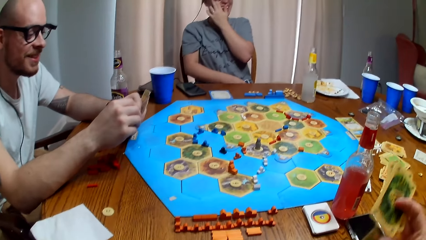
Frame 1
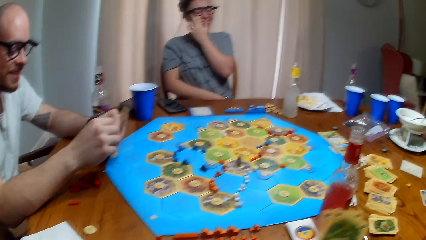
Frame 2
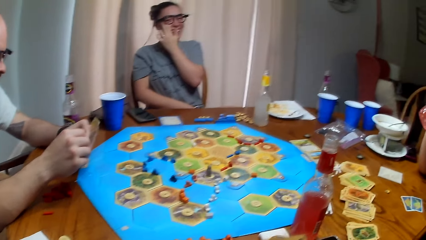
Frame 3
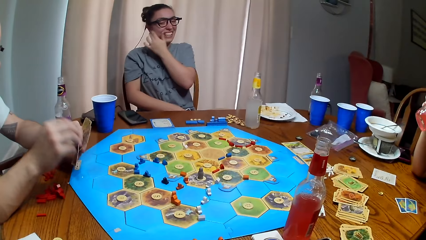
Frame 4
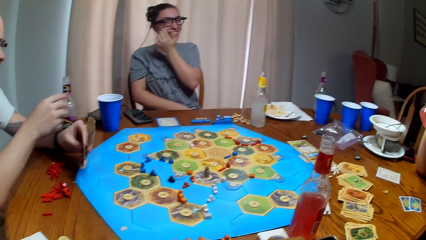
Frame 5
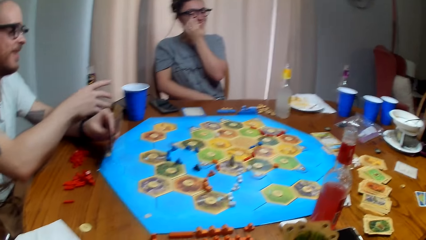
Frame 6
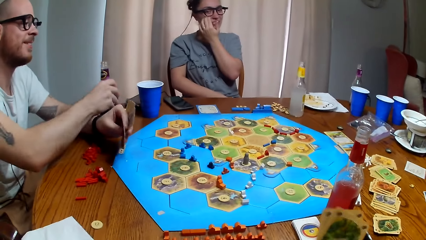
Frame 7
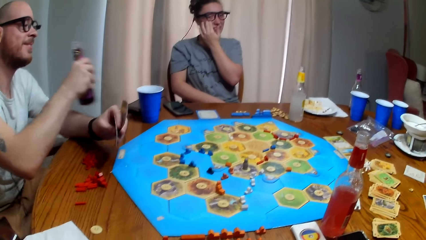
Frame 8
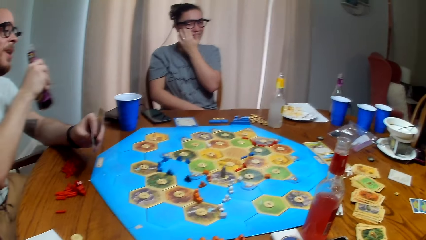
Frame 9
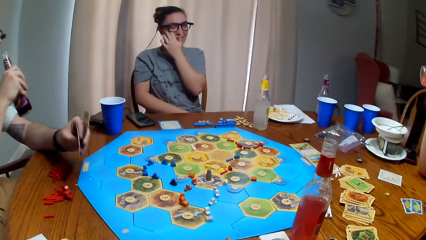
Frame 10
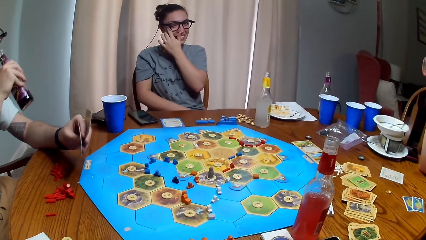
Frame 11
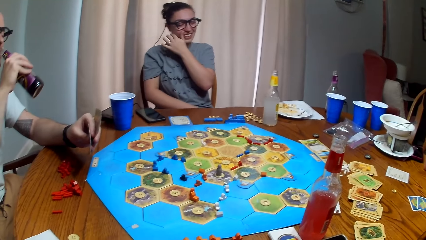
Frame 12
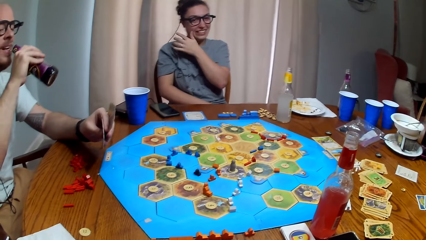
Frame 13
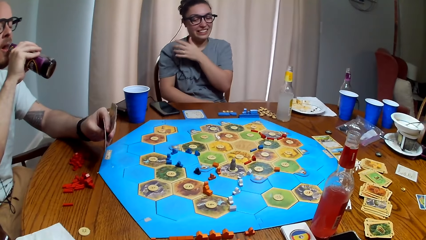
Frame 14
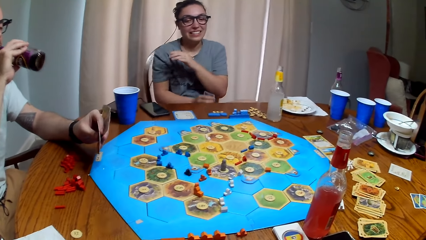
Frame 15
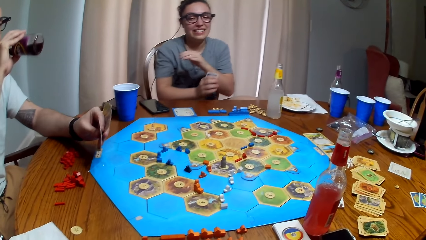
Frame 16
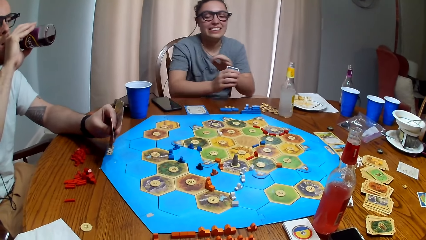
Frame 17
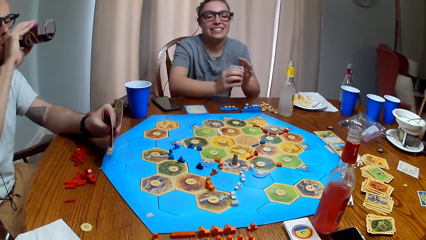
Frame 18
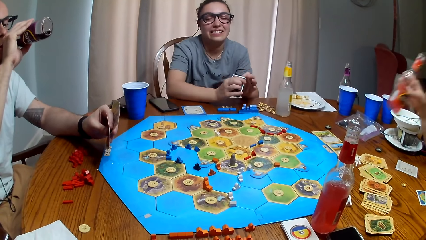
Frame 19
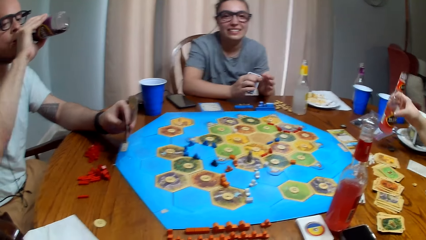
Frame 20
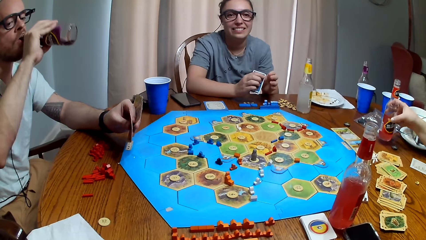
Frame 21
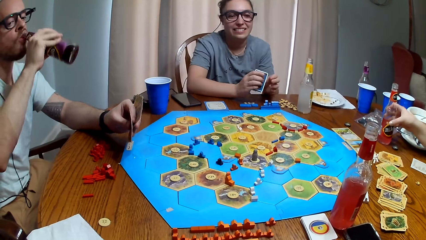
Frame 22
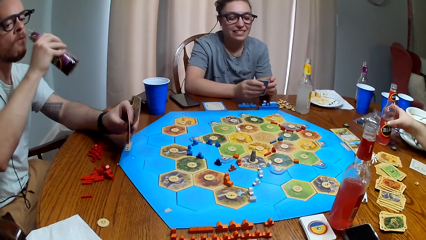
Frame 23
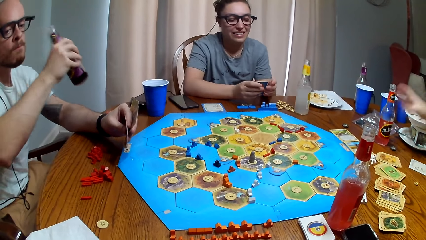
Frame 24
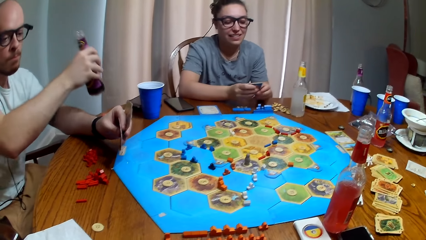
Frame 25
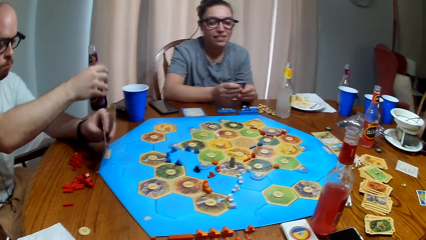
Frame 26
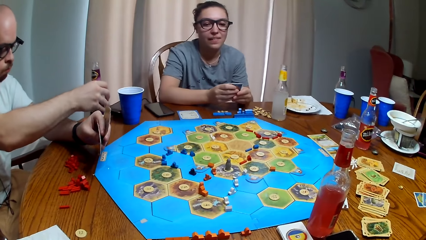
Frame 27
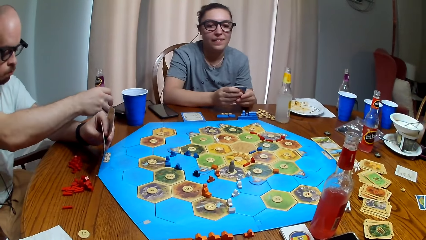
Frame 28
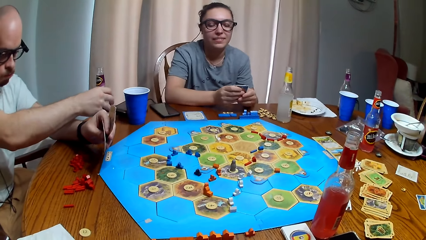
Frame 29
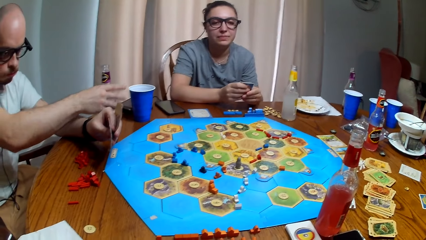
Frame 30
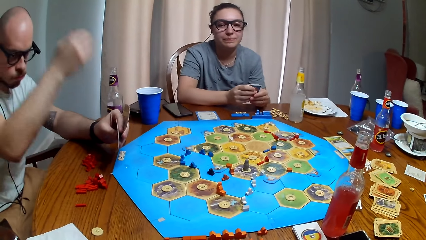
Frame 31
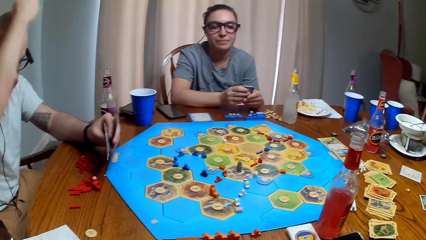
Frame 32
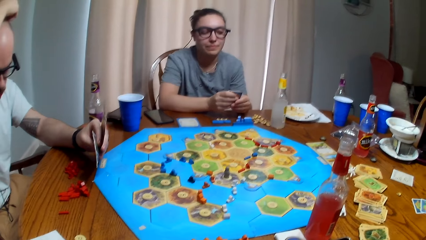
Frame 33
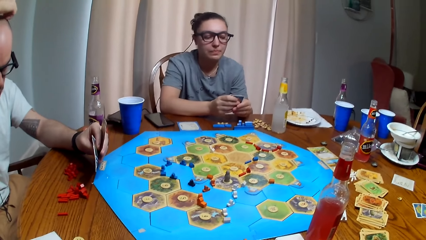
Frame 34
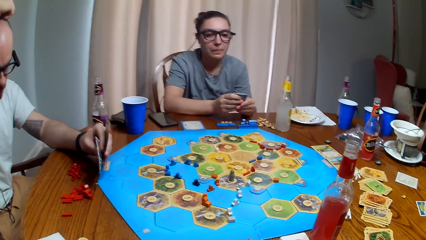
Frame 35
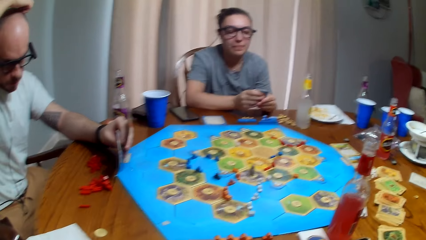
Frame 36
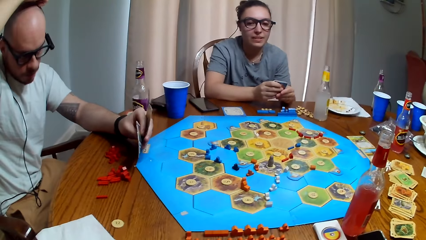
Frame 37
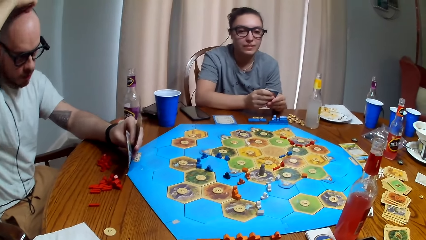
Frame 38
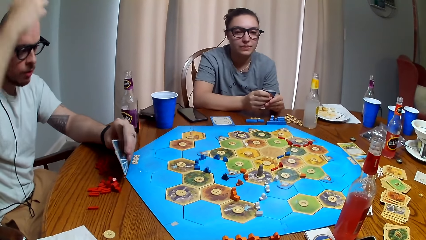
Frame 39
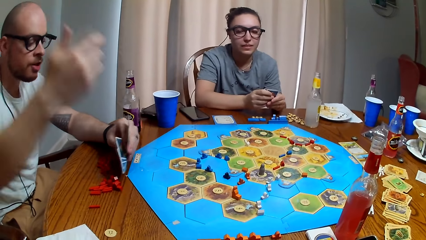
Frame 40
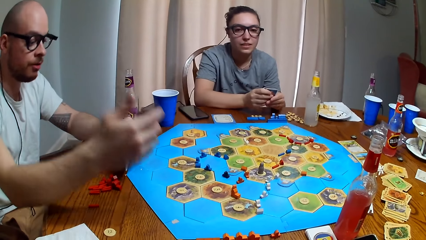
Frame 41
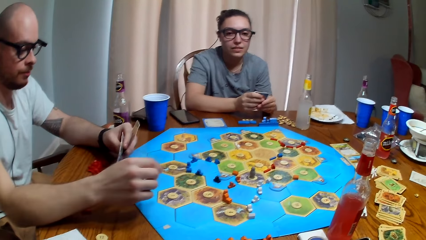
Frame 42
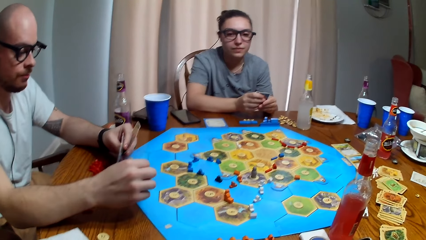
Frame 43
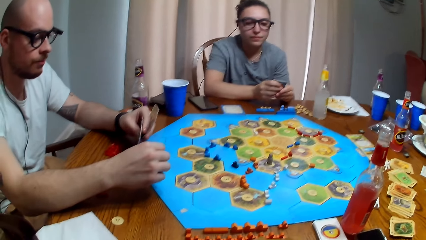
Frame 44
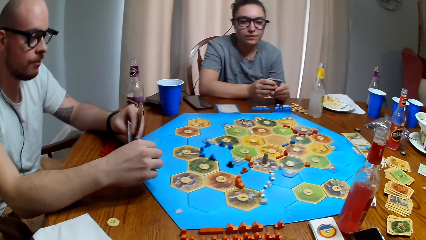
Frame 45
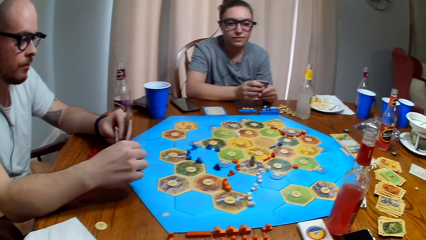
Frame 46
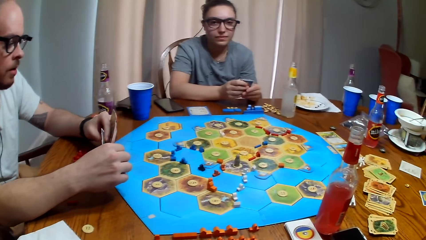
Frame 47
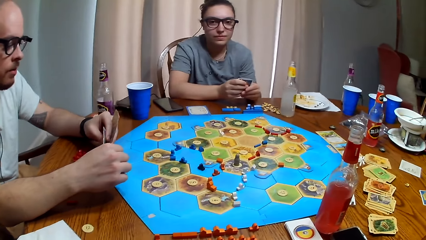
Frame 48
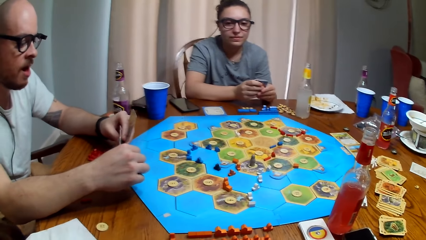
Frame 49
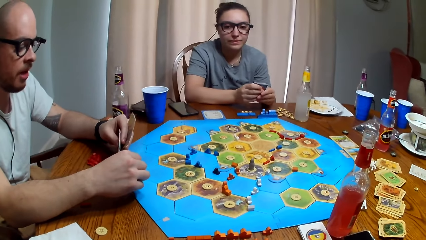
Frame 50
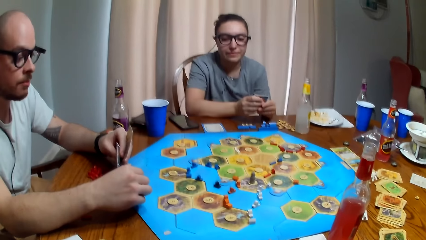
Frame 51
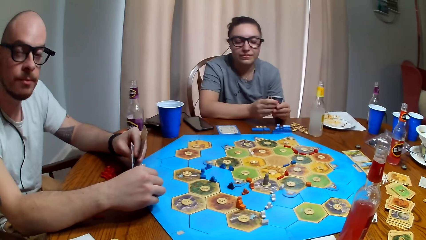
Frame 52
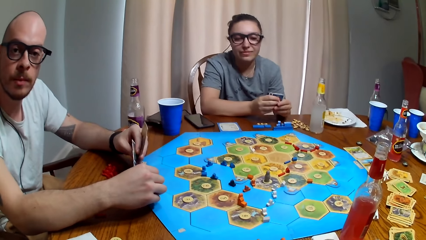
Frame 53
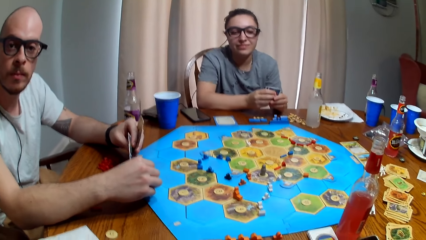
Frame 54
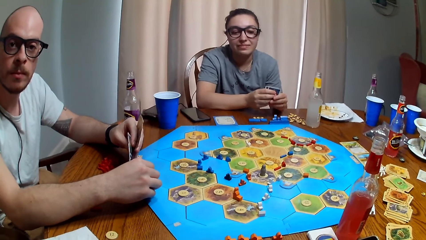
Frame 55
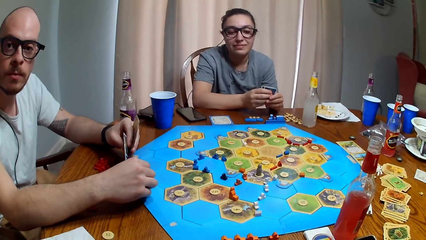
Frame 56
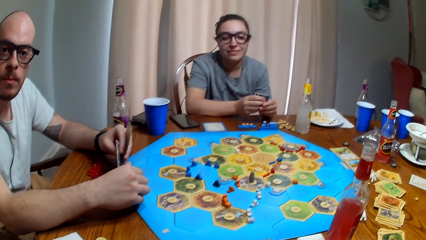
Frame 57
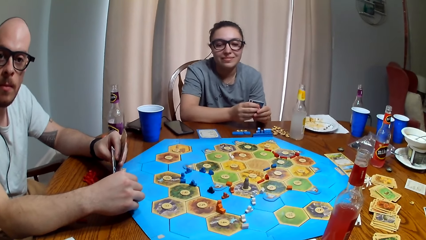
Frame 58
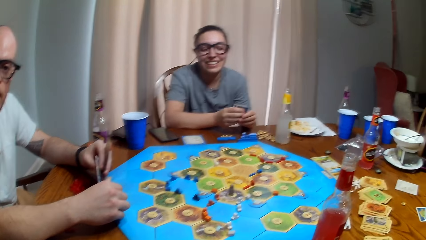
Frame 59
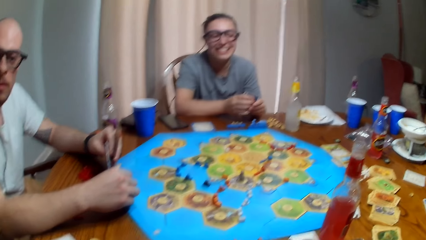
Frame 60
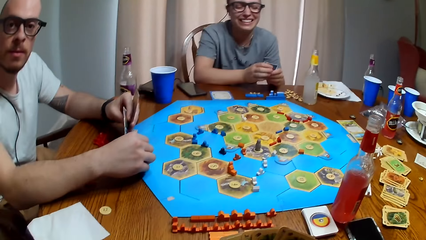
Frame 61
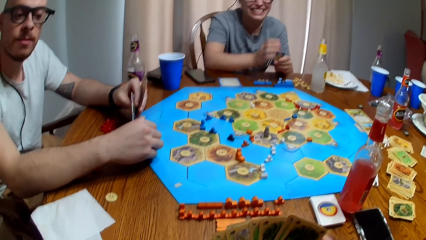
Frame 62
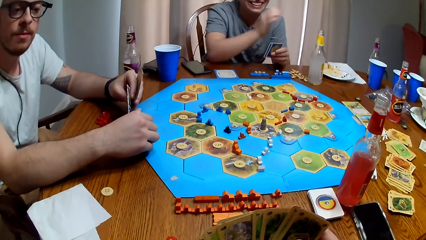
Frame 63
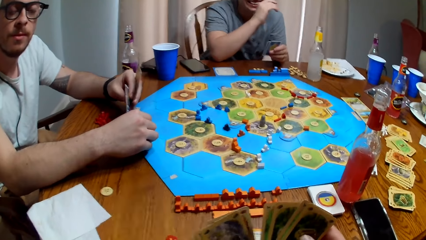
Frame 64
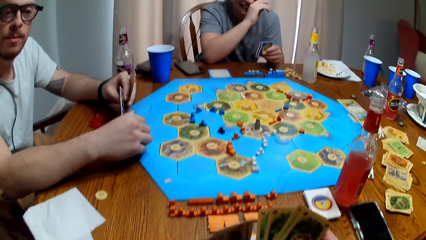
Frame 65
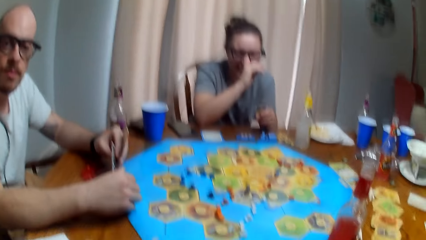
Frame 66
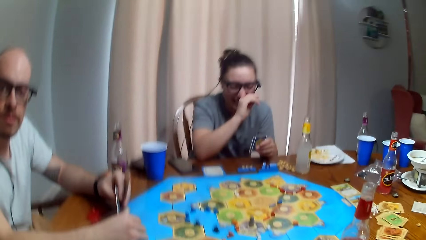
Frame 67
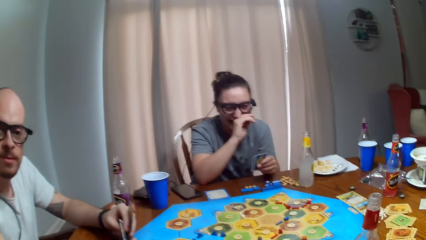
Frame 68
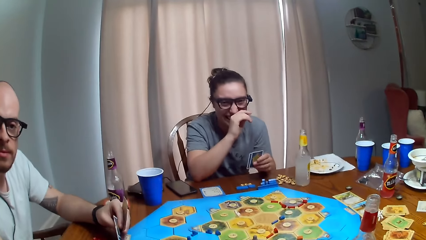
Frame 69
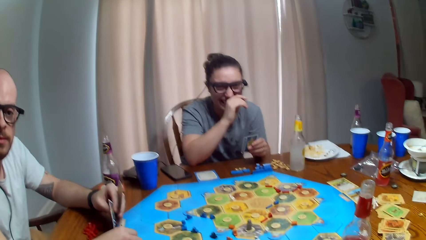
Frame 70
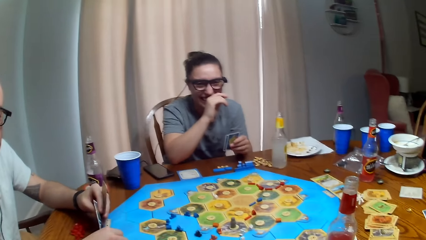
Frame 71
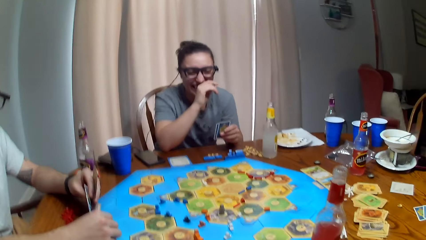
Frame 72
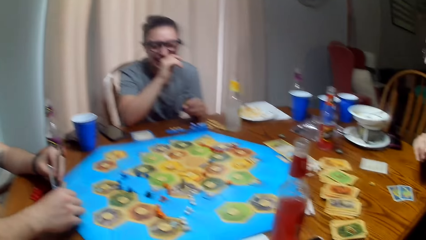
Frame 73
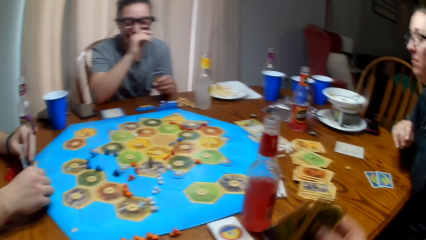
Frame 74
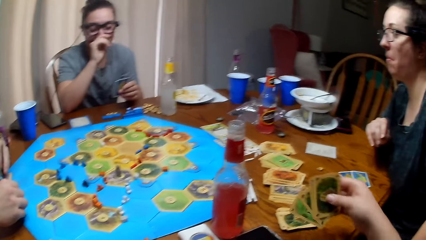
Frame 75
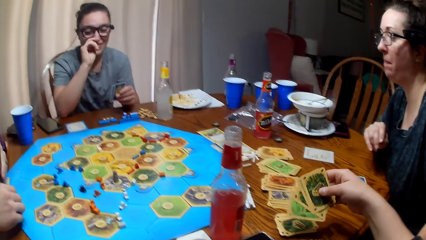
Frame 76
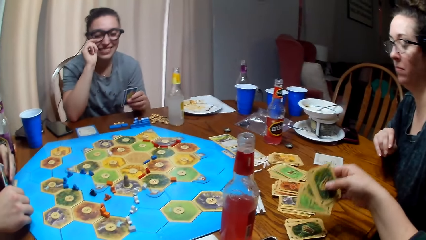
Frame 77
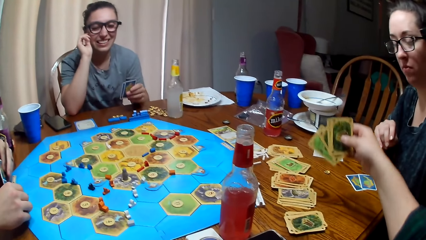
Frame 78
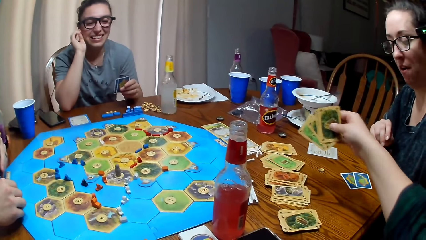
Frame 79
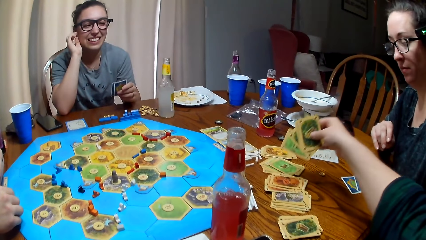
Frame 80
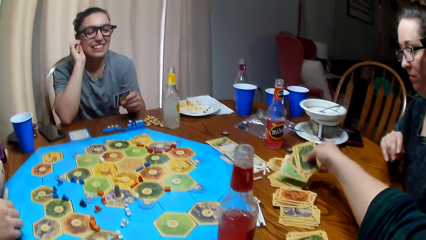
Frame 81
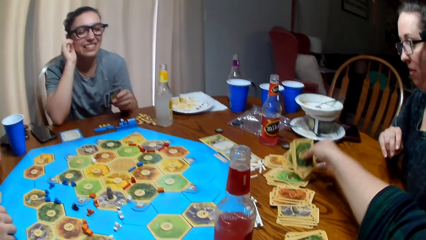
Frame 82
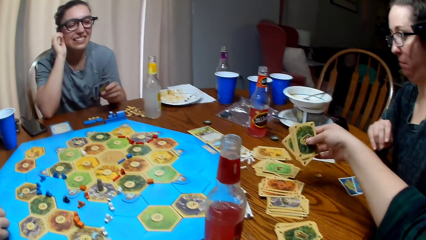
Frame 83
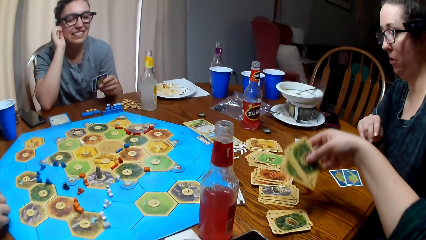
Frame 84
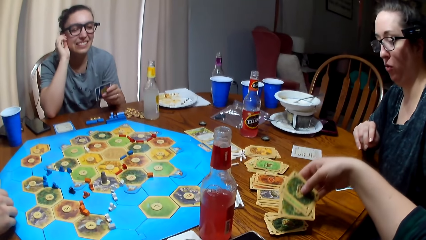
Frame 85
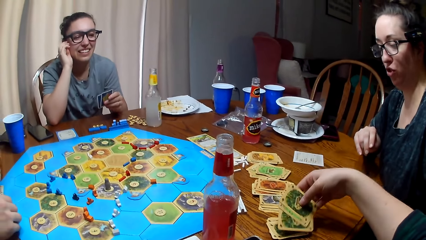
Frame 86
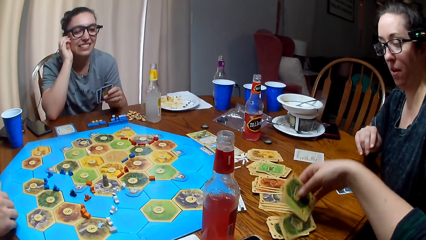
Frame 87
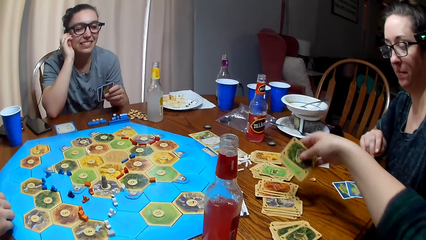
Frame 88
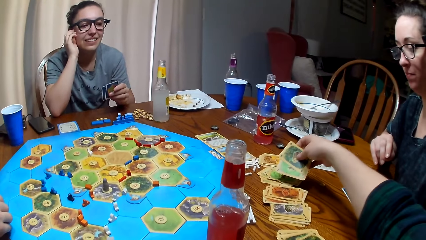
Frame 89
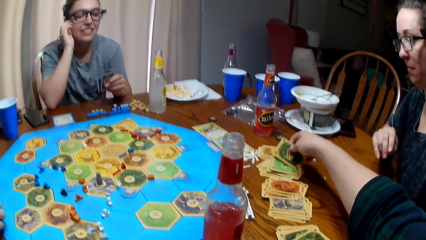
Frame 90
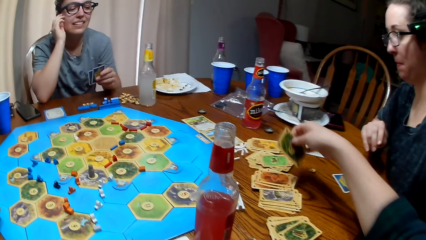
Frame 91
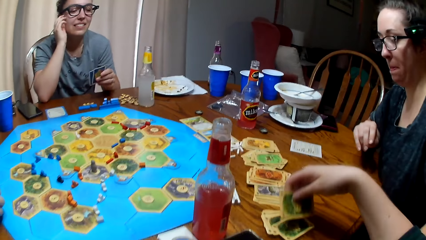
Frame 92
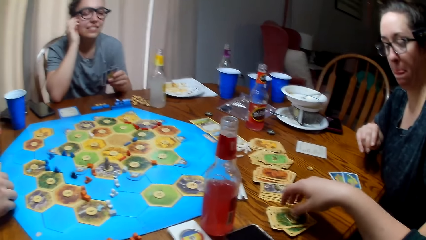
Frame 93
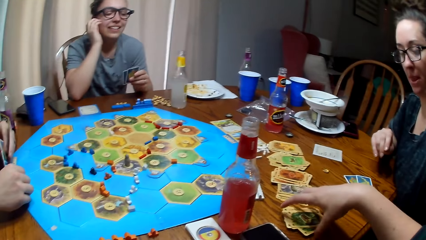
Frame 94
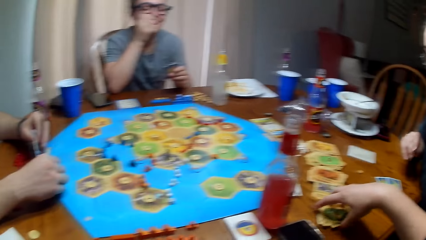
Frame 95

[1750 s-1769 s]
A man picks up the juice or soda. The man drinks the juice. A woman puts the bottle of juice down. She puts the bottle of juice down again. The man drops the soda. The man scratches the head. The camera wearer dialogues with the man. Another woman touches the face. The camera wearer puts down the cards.
